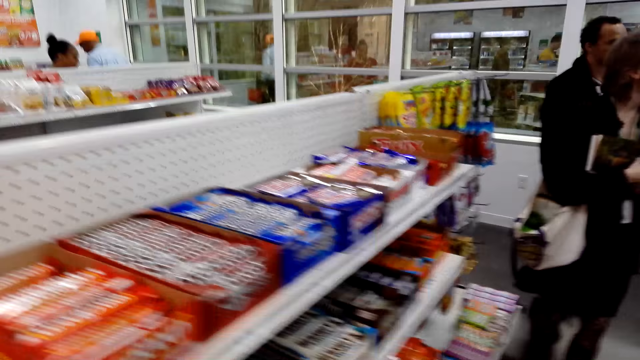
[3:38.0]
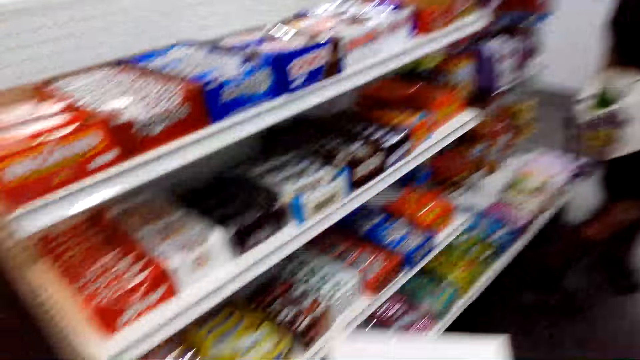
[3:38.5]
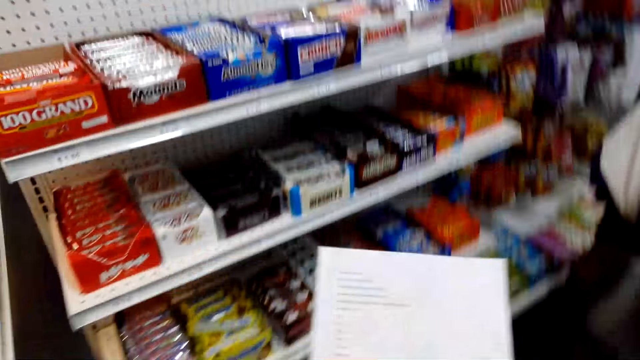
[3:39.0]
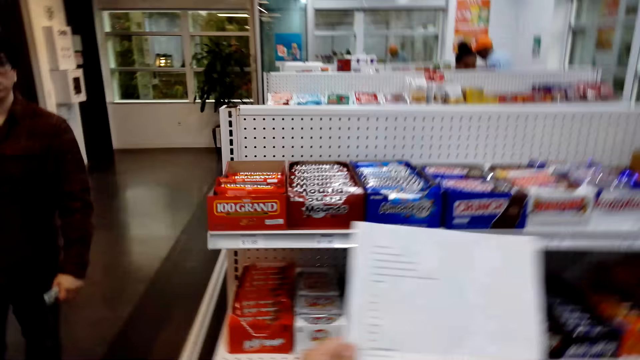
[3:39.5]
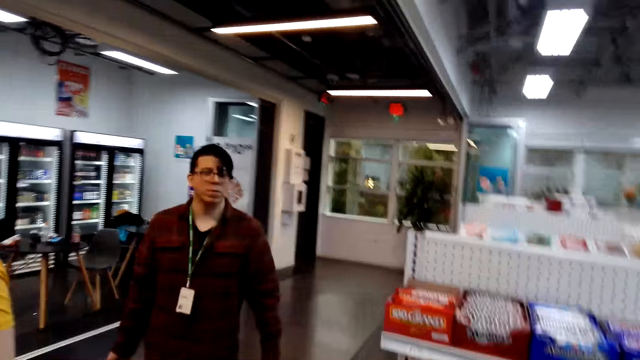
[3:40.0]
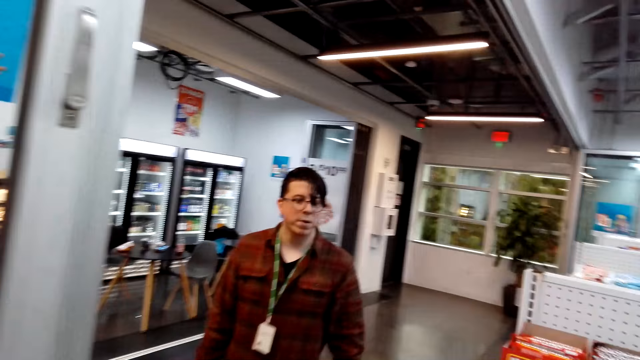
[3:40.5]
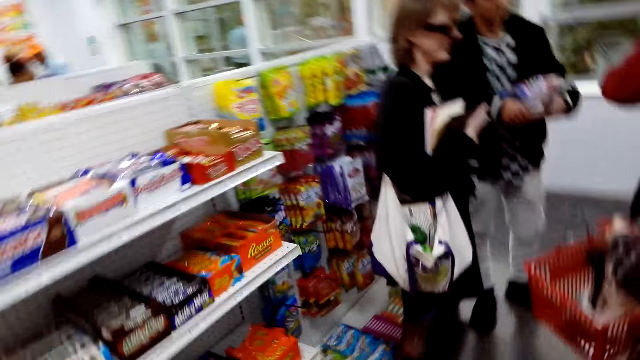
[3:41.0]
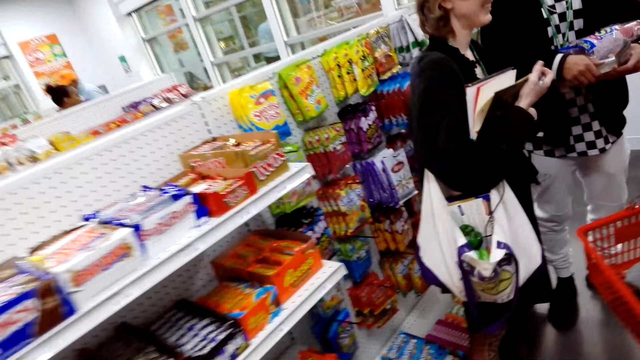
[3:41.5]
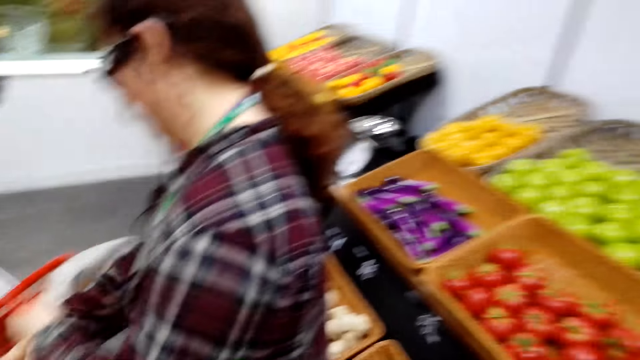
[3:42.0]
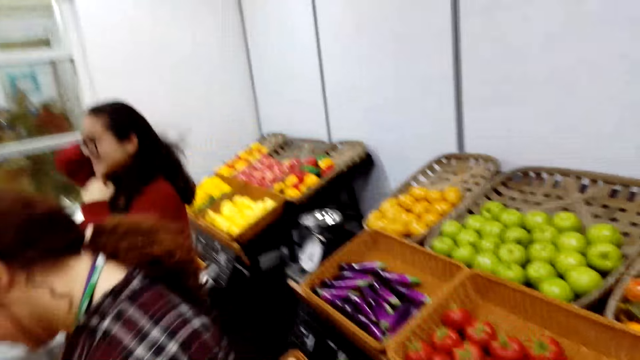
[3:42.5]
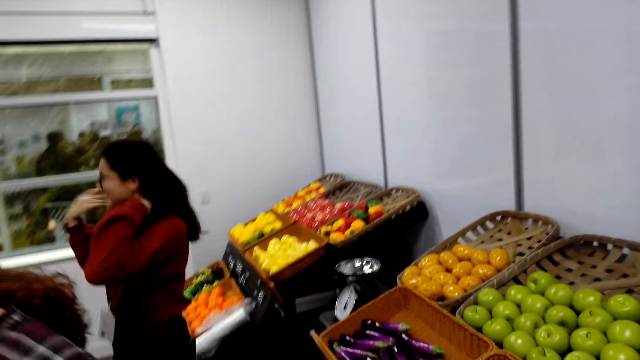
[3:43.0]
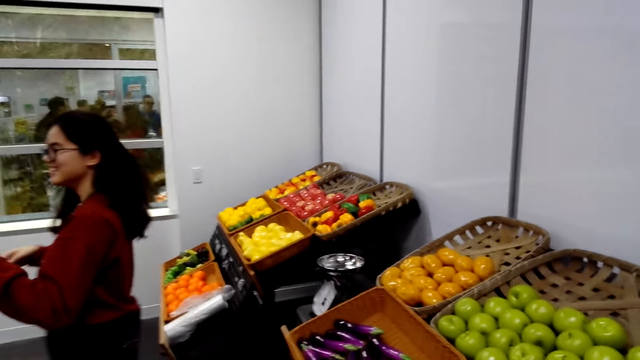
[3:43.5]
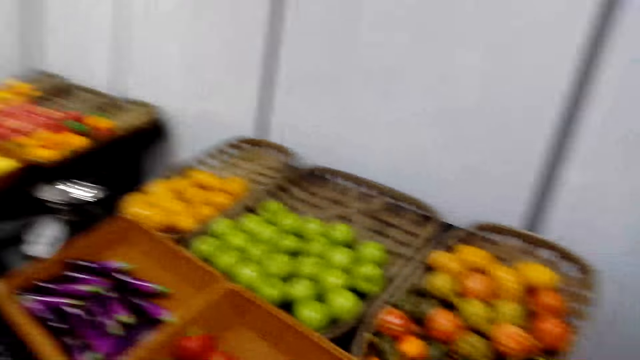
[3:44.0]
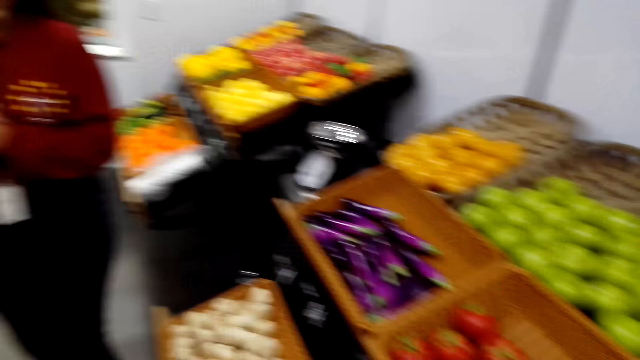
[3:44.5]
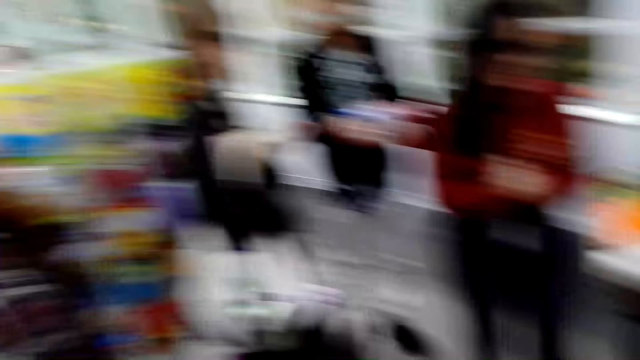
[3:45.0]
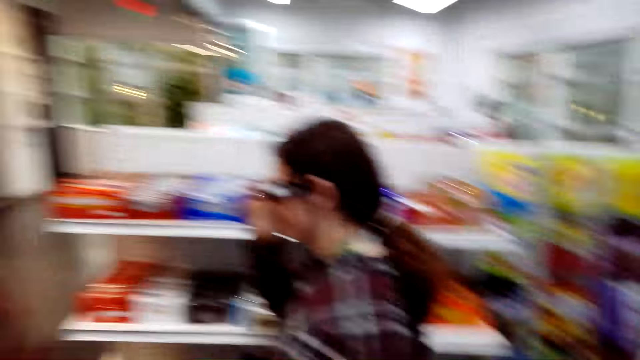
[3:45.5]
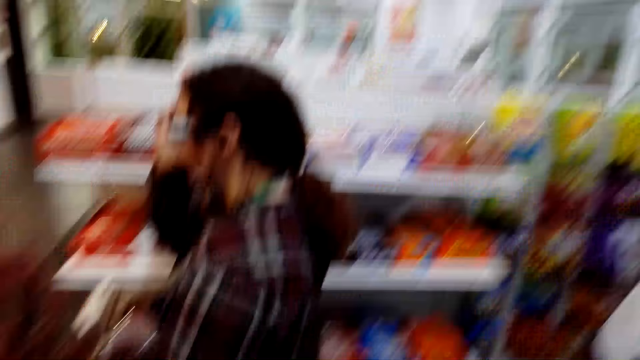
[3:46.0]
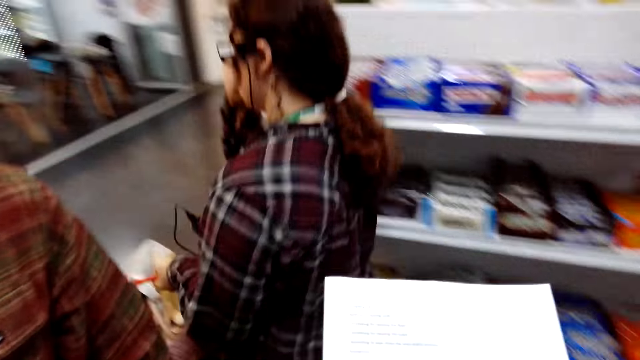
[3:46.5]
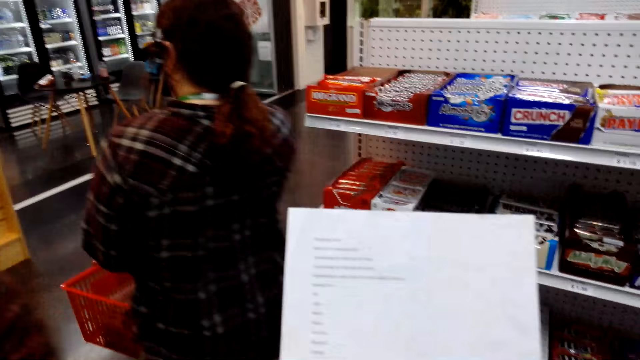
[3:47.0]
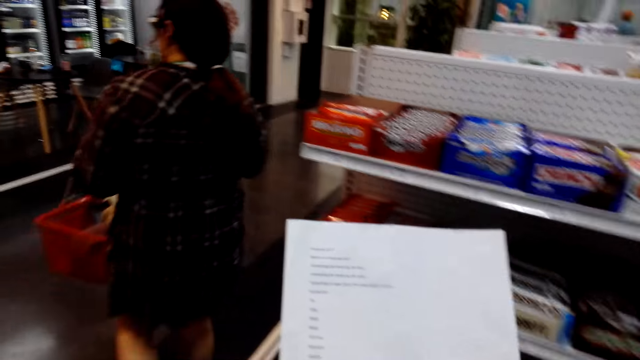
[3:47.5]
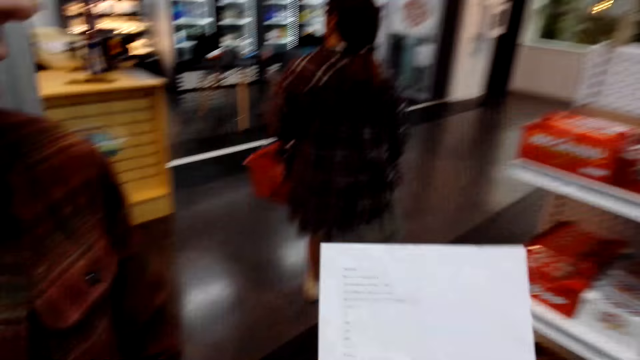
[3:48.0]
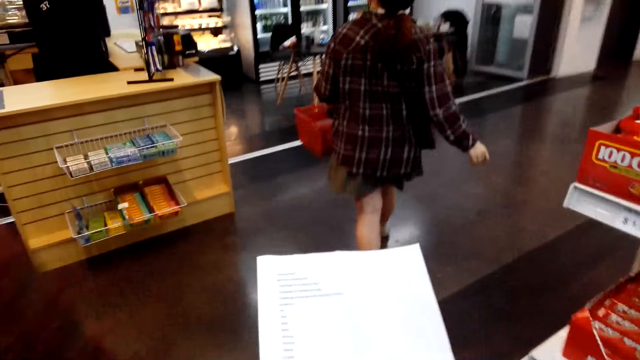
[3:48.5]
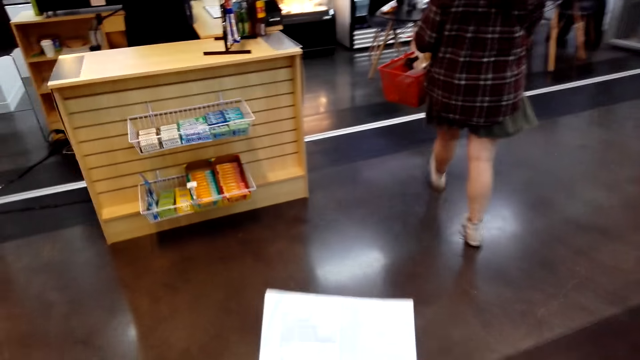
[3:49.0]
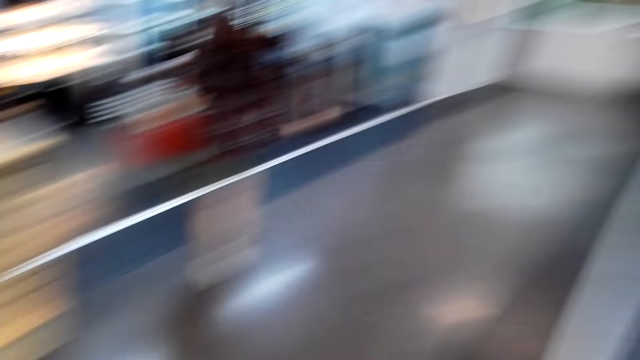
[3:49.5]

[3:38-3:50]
The camera wearer watches the background.

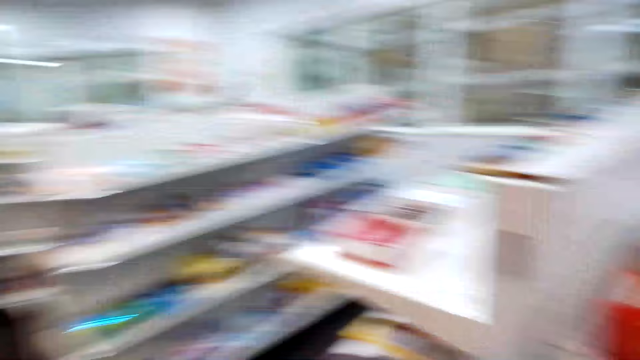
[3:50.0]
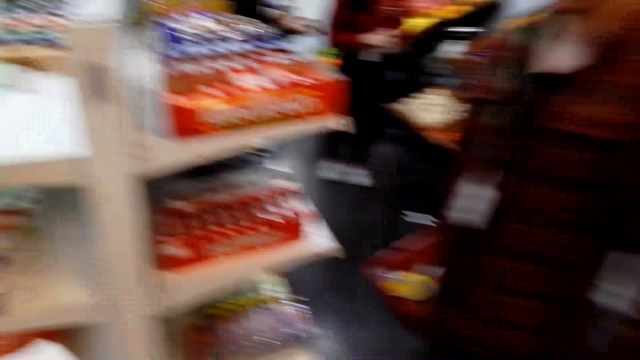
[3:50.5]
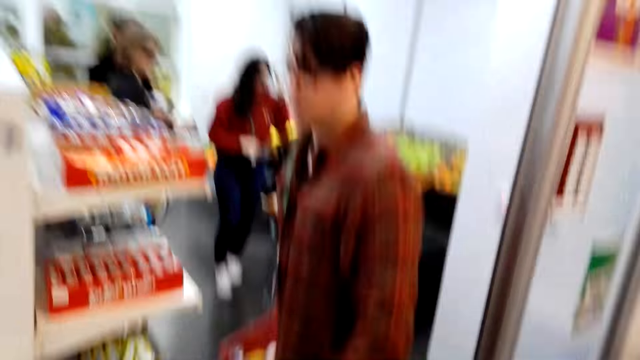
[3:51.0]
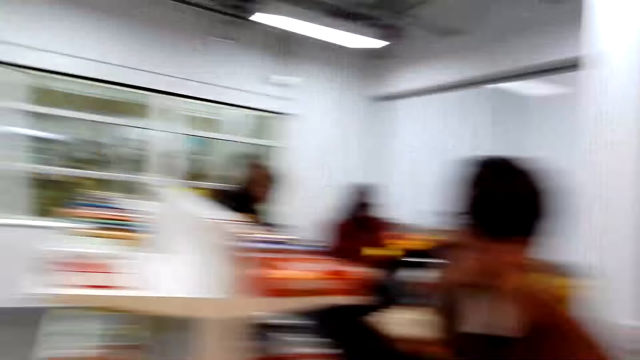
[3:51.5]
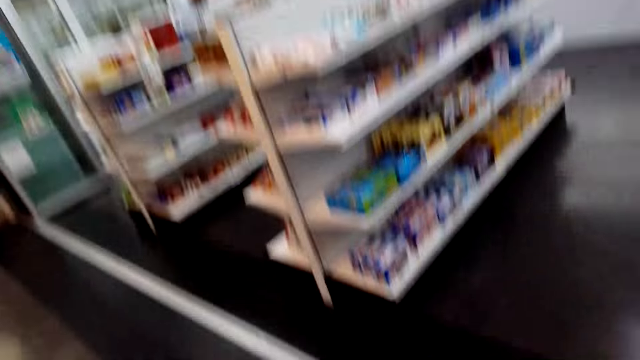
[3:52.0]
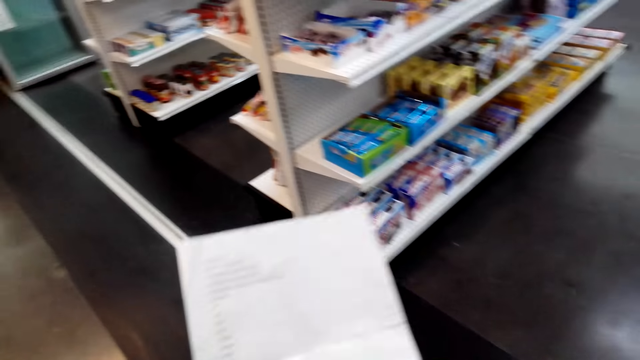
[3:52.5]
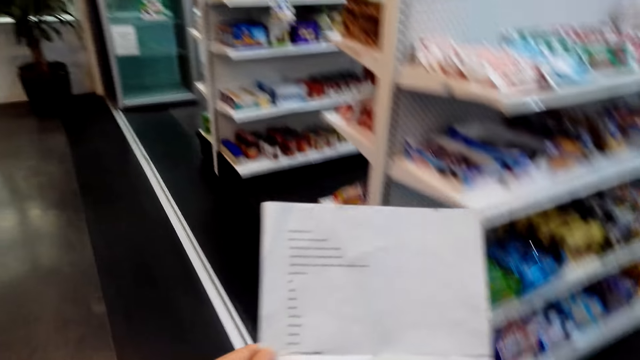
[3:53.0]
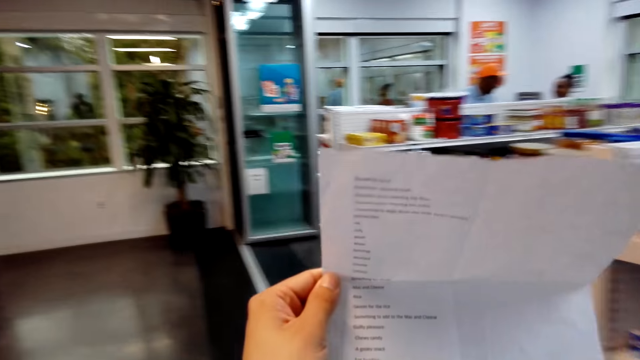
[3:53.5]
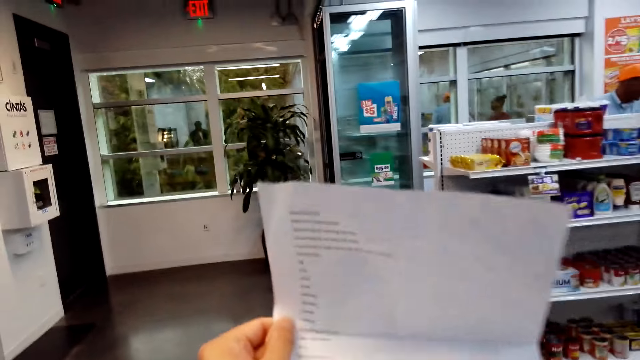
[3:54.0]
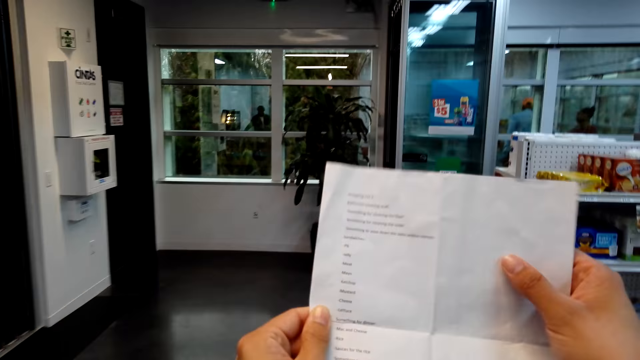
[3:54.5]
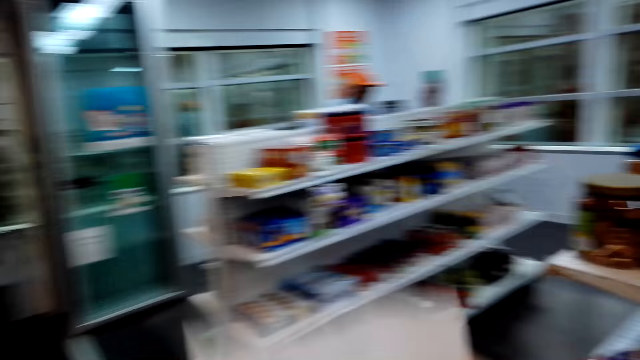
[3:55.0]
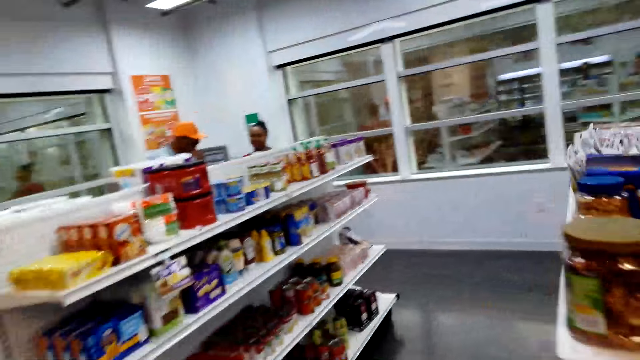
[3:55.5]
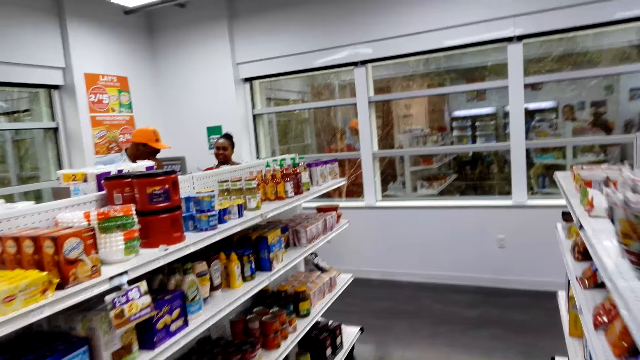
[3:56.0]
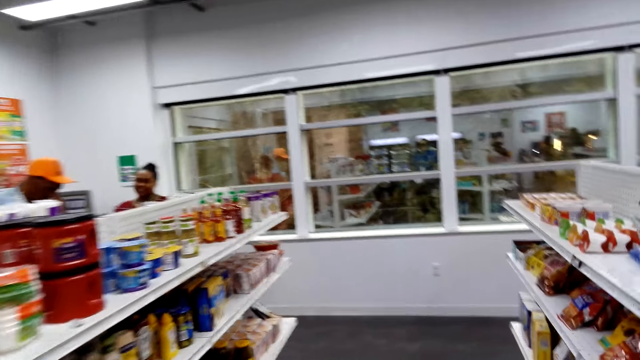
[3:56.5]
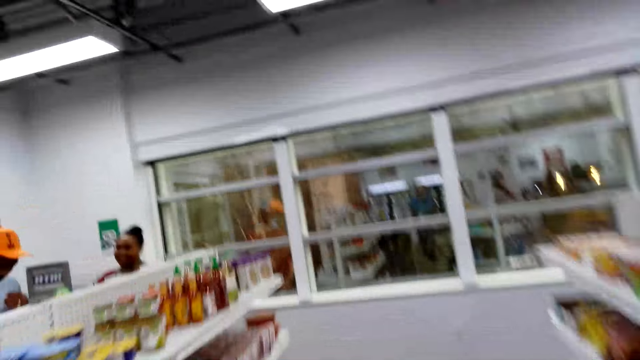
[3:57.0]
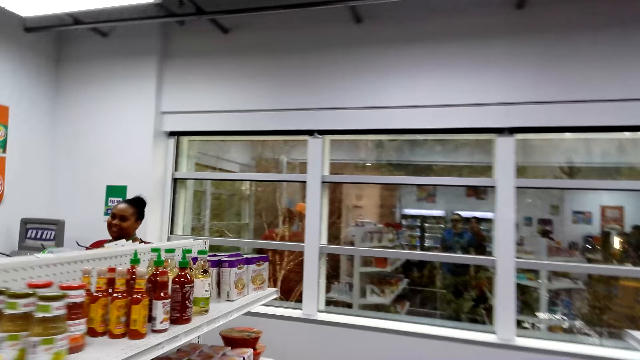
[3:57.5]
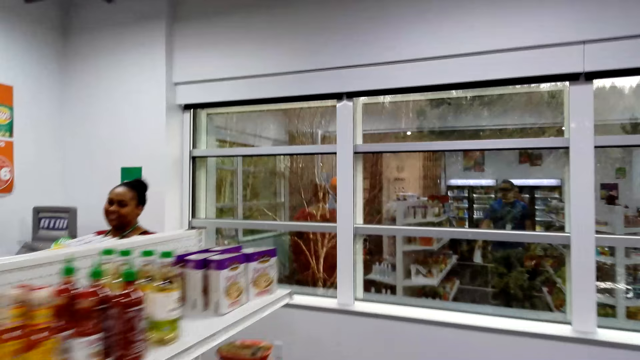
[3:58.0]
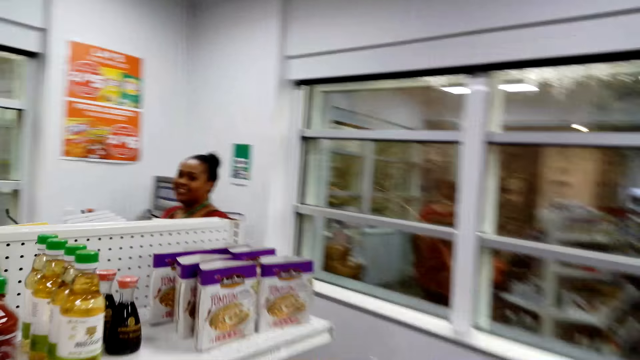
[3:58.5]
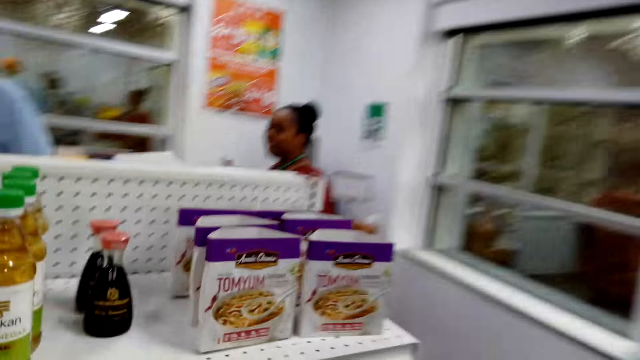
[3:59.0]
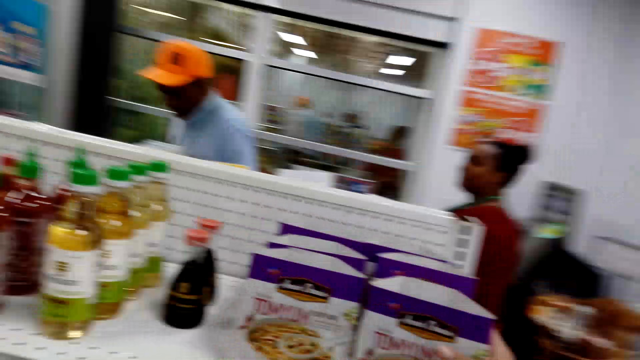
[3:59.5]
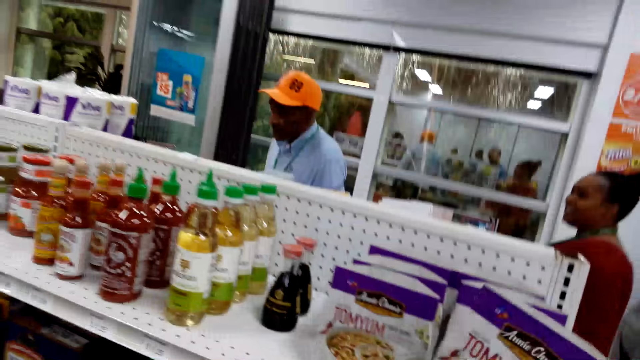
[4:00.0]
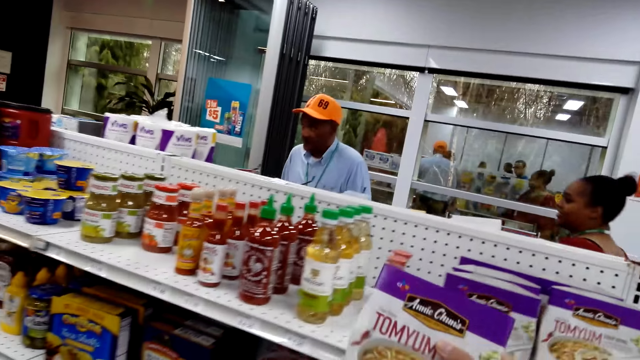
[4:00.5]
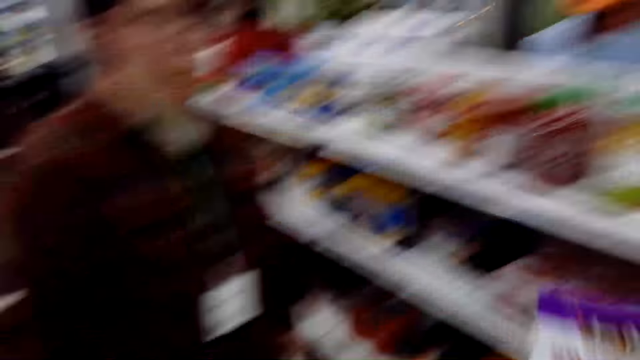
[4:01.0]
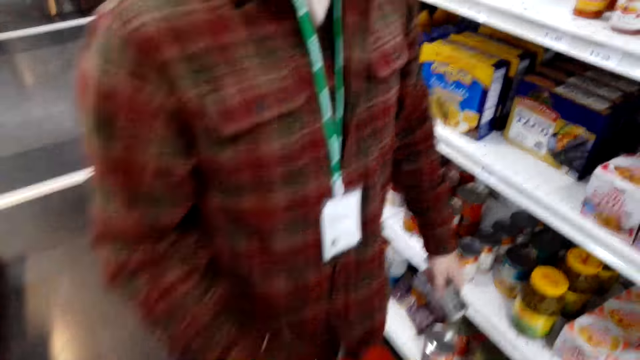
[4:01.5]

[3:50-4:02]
The camera wearer touches paper.
